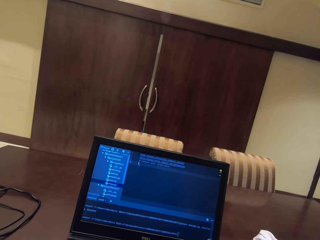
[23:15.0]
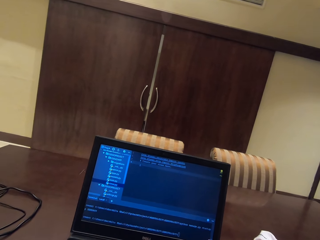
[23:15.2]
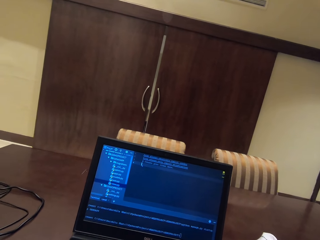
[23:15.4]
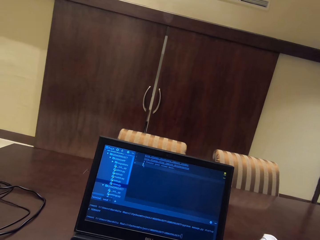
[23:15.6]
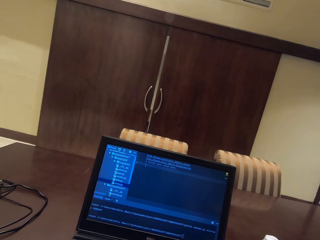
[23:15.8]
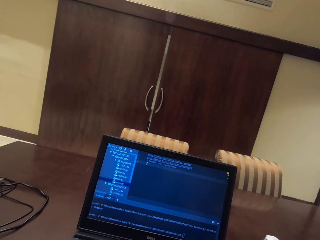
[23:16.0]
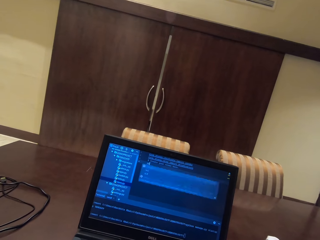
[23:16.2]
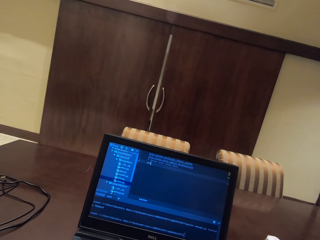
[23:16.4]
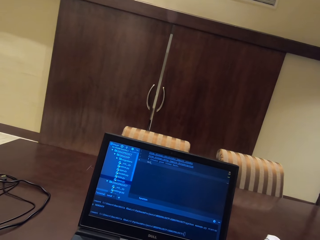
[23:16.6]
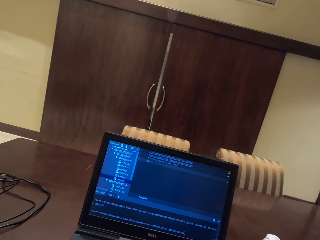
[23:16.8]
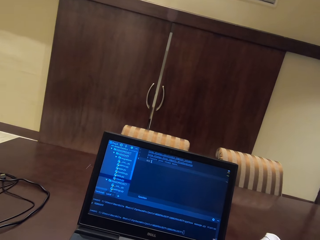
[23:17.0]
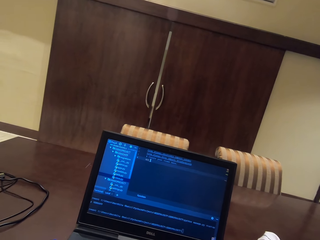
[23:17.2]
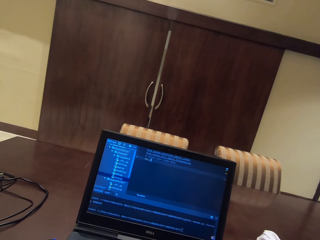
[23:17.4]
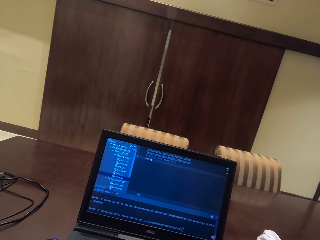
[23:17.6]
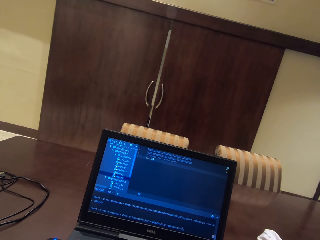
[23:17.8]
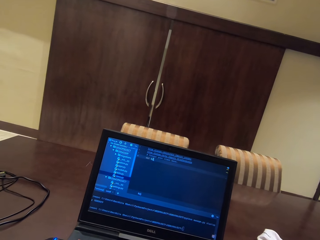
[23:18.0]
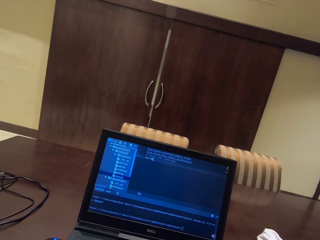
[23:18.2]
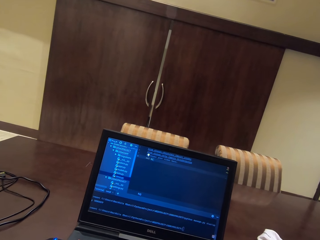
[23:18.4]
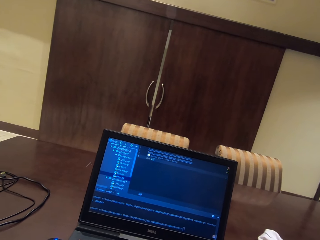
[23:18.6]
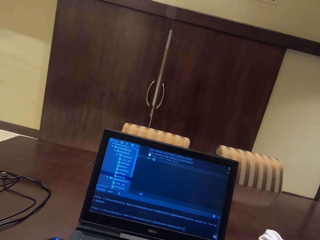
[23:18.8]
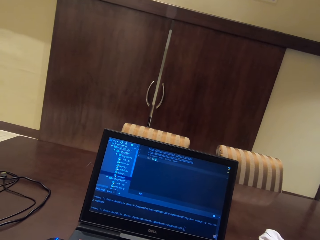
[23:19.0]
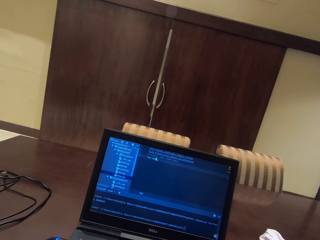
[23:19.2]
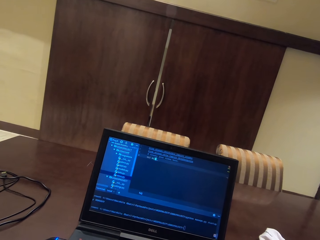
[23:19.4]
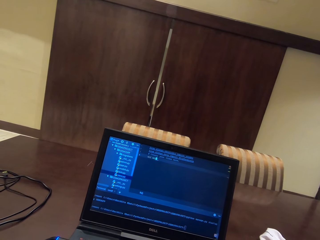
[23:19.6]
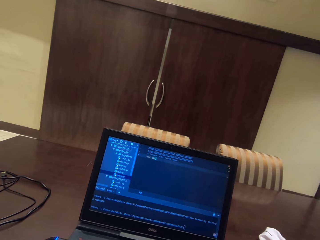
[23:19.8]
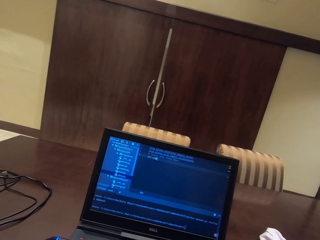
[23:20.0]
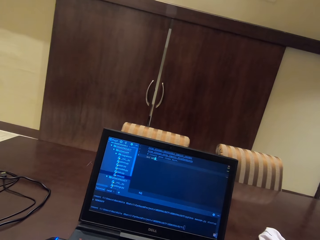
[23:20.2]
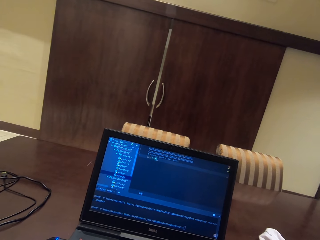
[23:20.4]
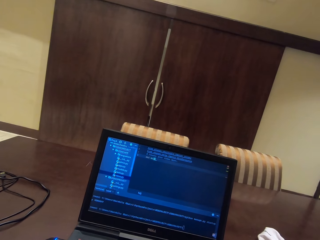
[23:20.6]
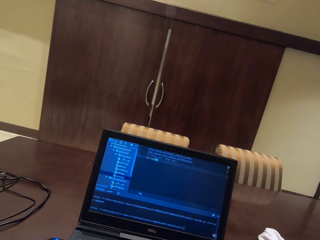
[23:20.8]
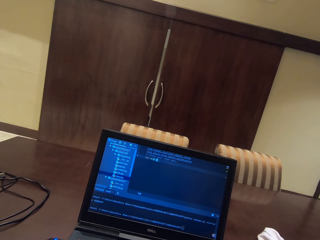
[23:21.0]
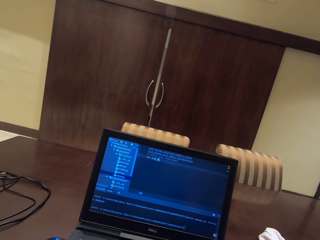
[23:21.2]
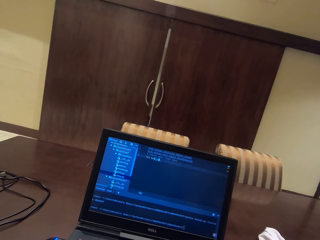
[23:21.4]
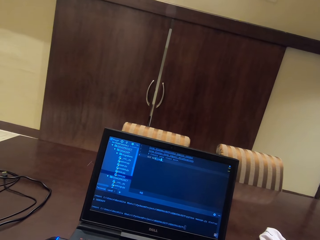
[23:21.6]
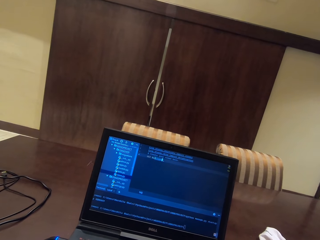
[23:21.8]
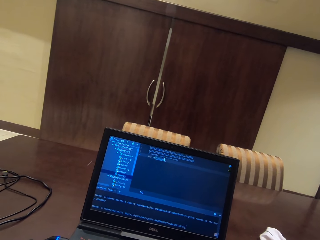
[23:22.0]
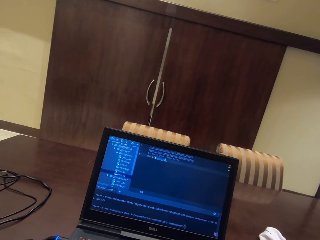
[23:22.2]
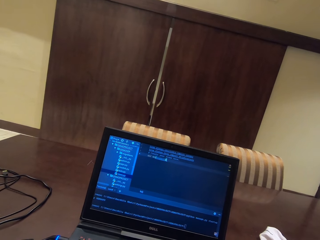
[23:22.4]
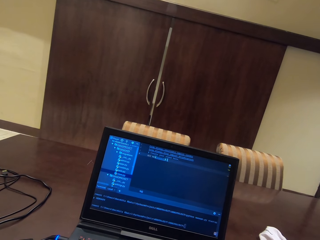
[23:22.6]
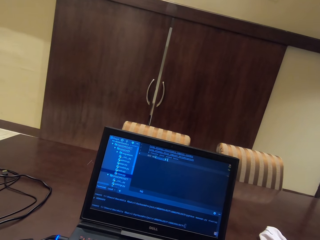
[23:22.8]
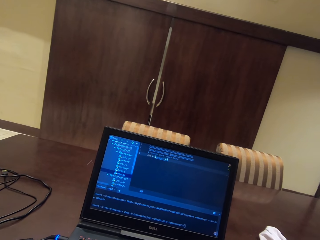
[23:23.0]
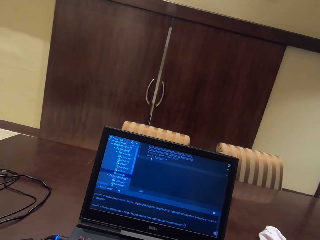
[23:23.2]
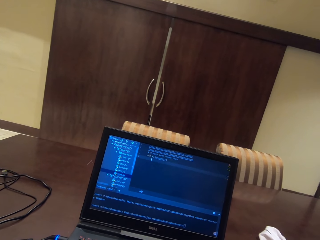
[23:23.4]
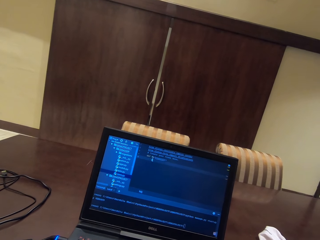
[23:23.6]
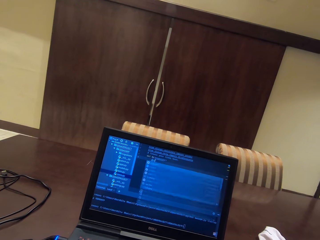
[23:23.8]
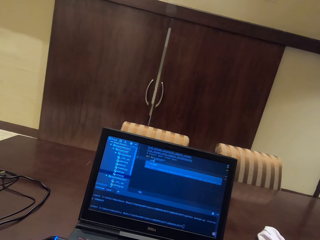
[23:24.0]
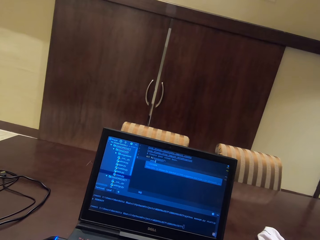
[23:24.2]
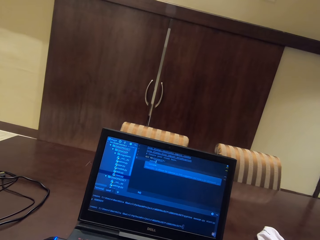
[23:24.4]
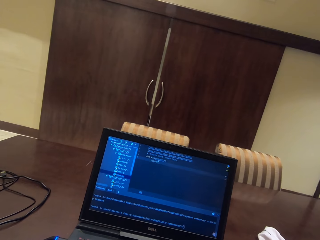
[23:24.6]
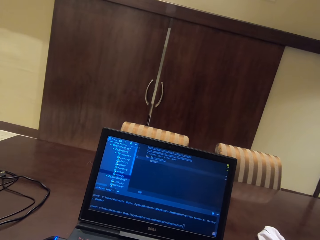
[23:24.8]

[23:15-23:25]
The camera wearer moves their head. They use the laptop.

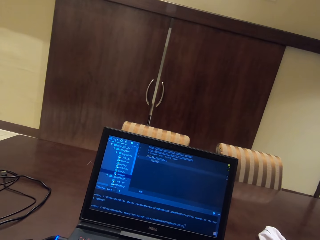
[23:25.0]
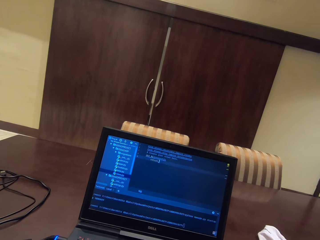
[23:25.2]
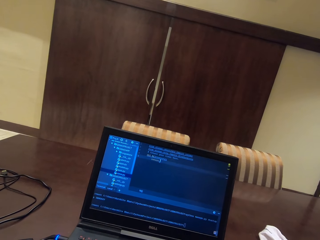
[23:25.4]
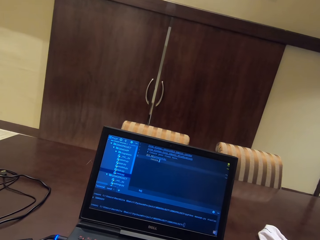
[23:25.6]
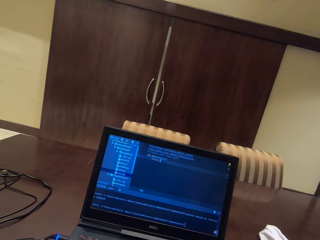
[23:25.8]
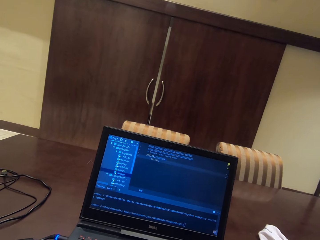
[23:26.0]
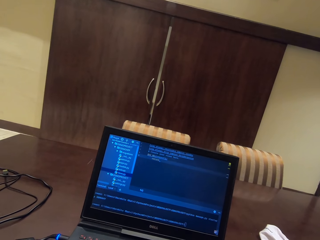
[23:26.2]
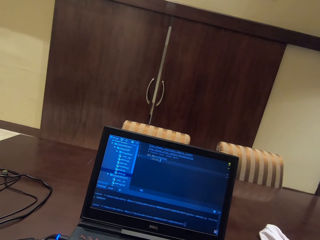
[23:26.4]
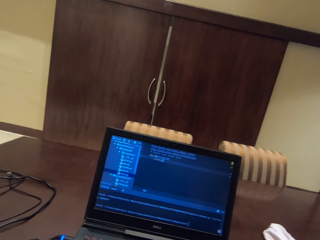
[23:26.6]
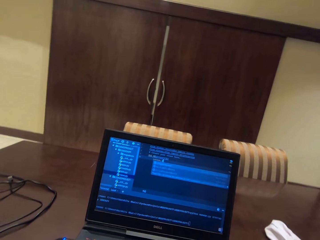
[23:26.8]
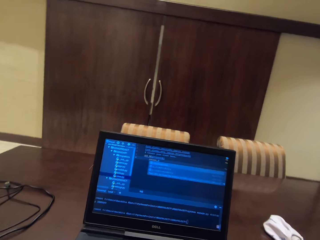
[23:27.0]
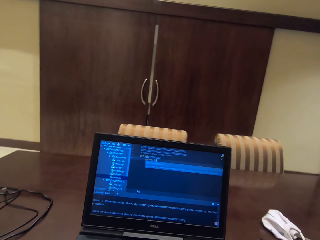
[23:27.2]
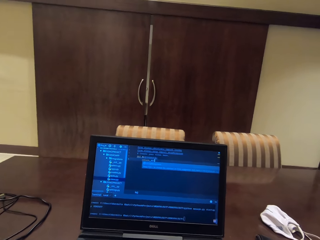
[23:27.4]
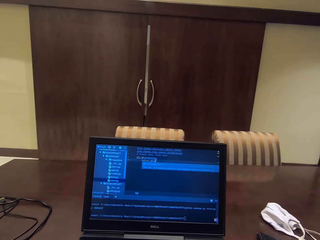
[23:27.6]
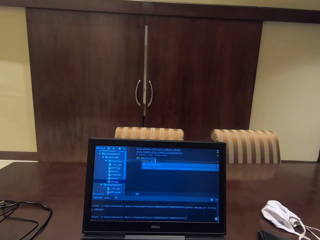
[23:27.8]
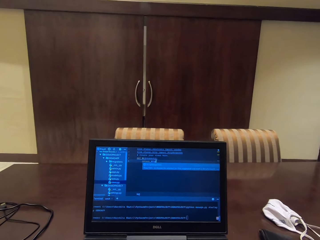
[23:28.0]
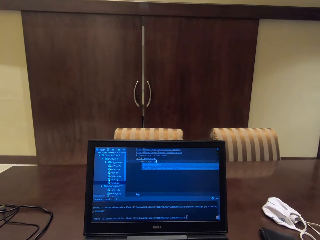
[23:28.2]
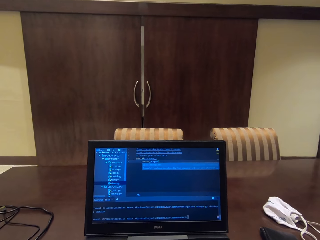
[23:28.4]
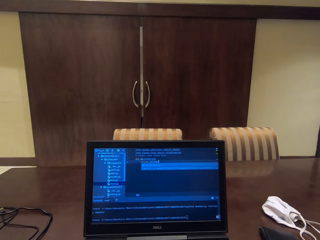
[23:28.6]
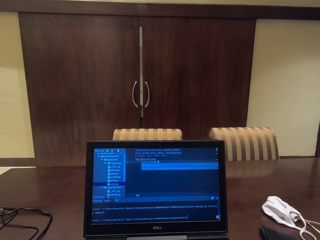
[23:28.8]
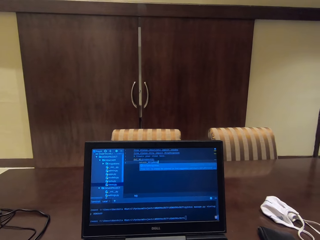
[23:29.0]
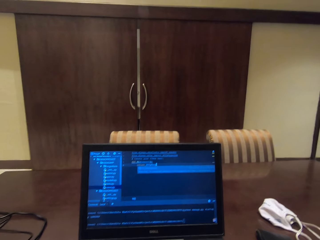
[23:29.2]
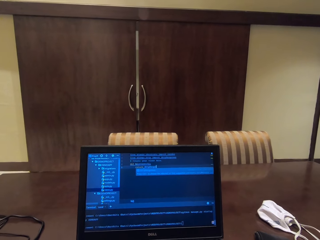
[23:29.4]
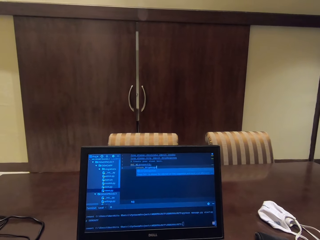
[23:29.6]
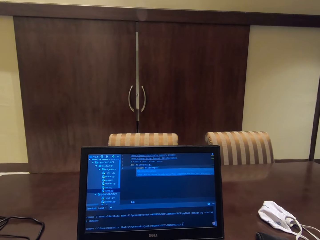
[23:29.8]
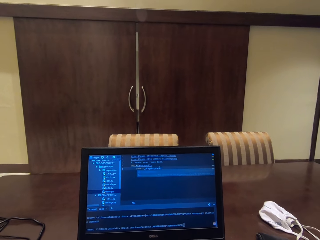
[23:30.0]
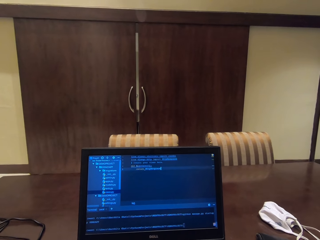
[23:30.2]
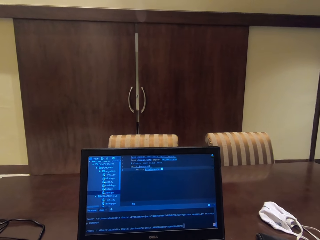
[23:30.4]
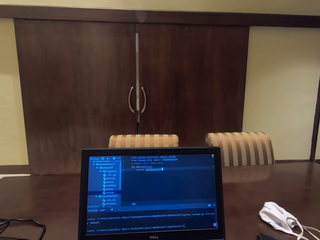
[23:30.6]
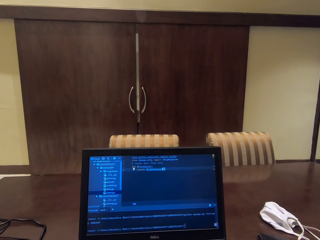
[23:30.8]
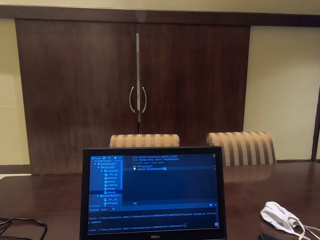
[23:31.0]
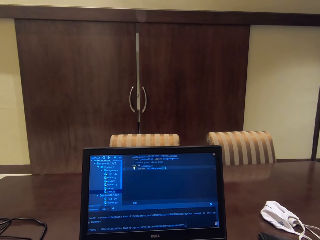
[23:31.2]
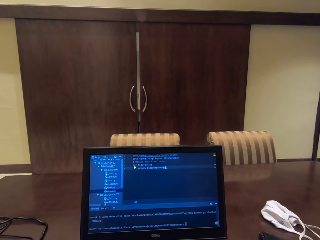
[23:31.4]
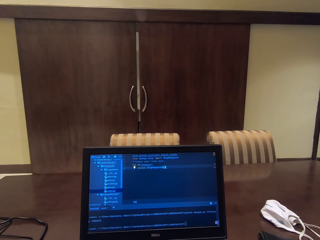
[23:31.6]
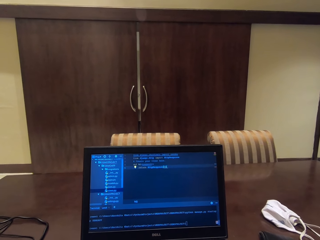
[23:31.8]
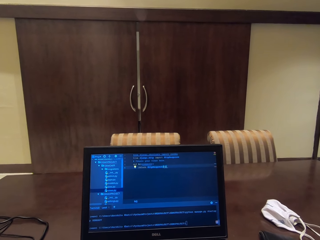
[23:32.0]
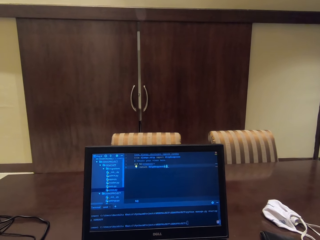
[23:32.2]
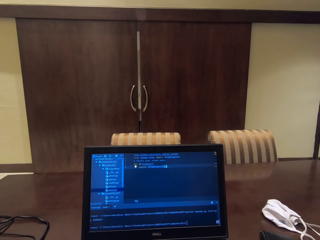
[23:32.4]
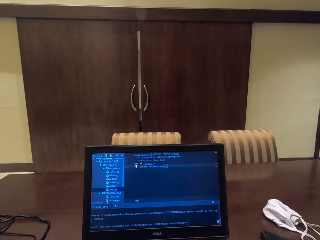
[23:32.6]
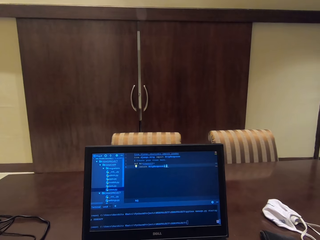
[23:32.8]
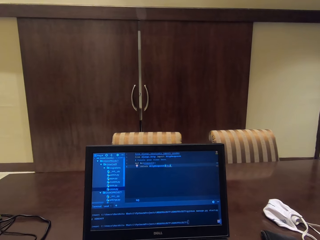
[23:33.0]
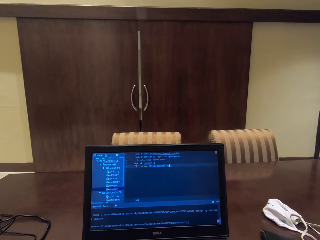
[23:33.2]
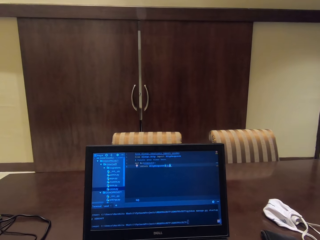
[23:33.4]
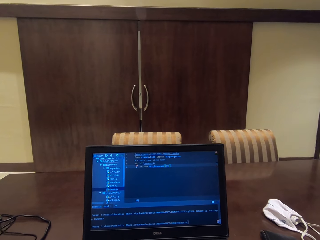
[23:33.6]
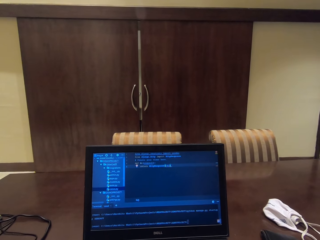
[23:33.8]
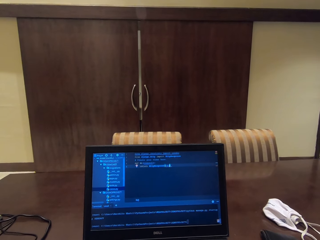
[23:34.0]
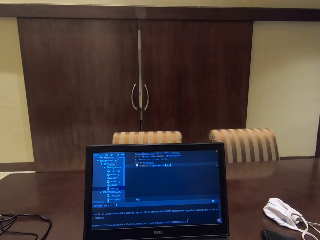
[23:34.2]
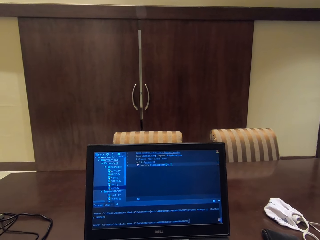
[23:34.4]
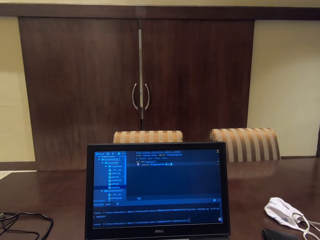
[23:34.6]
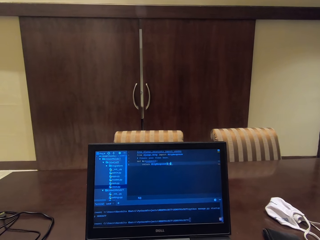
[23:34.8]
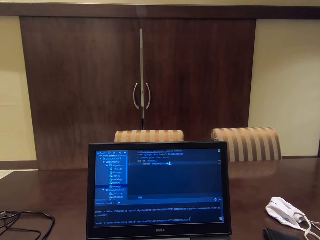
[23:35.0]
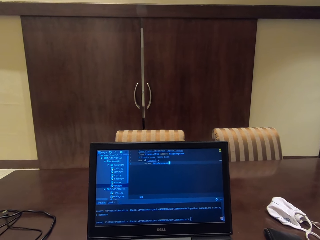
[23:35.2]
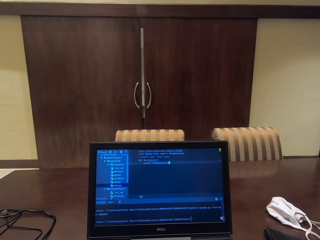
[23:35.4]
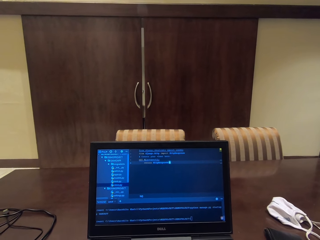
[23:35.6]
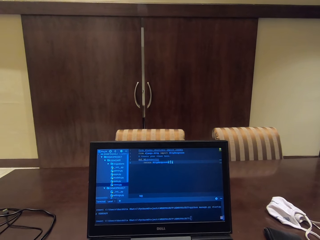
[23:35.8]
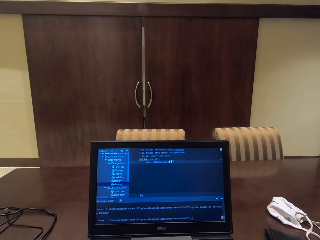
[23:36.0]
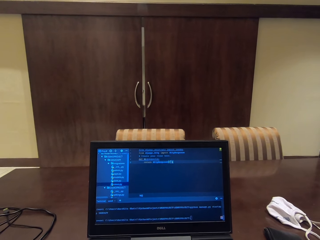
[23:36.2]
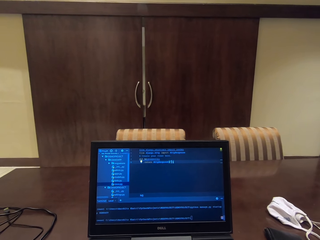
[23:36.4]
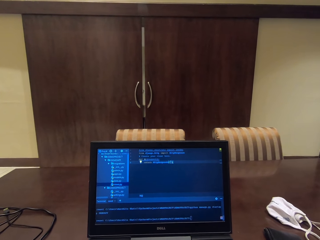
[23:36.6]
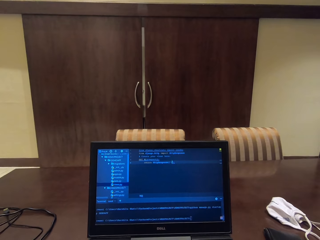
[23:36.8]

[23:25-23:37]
The camera wearer moves their head. They use the laptop.
